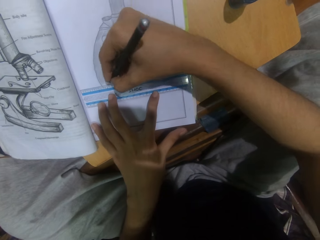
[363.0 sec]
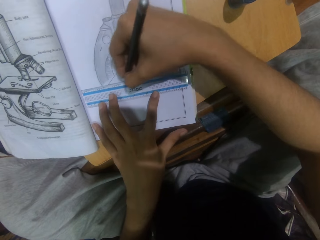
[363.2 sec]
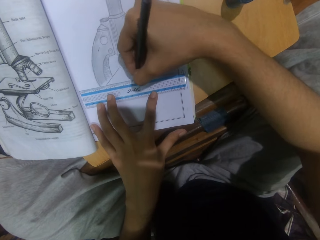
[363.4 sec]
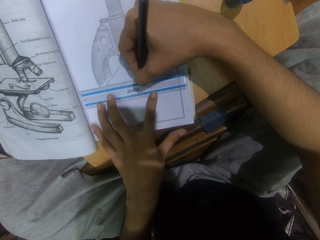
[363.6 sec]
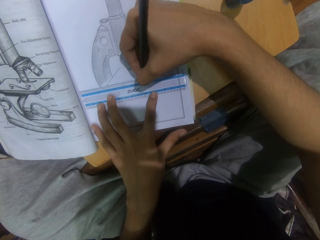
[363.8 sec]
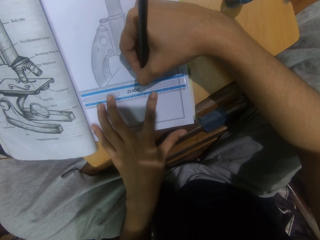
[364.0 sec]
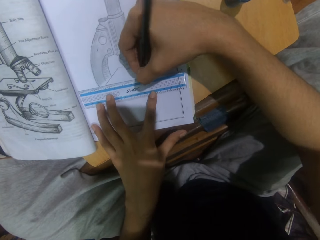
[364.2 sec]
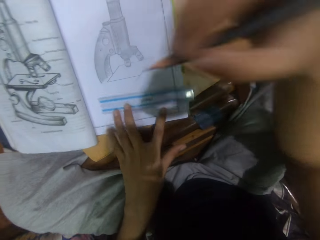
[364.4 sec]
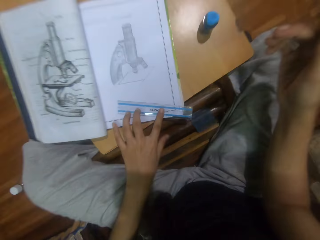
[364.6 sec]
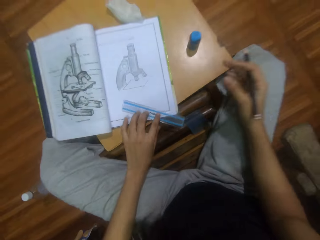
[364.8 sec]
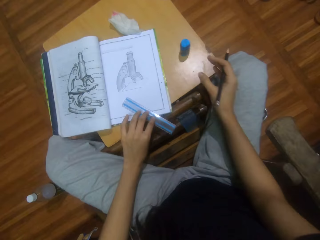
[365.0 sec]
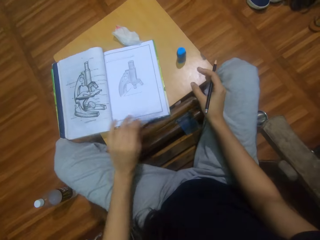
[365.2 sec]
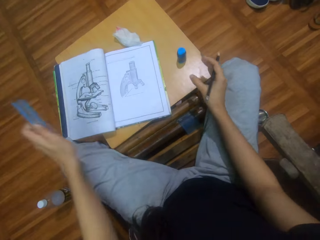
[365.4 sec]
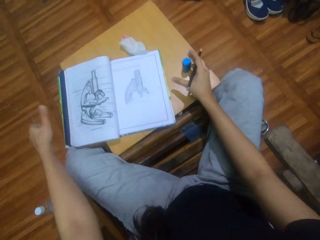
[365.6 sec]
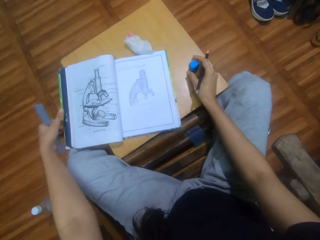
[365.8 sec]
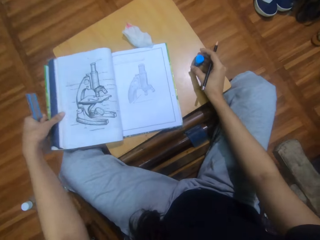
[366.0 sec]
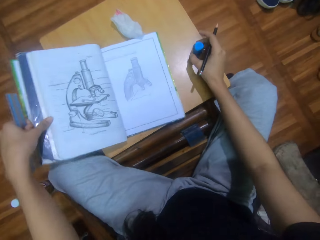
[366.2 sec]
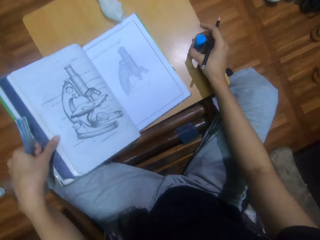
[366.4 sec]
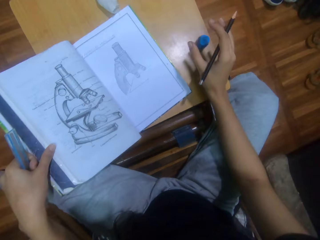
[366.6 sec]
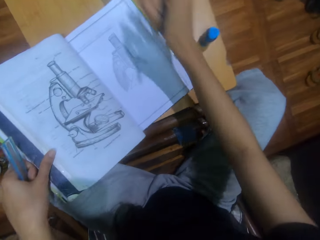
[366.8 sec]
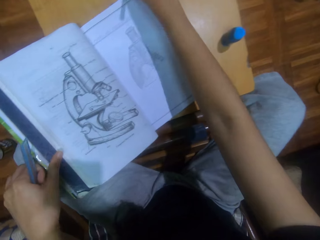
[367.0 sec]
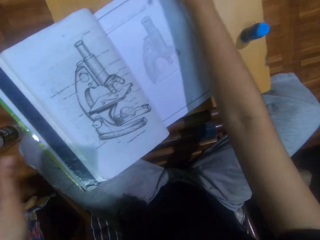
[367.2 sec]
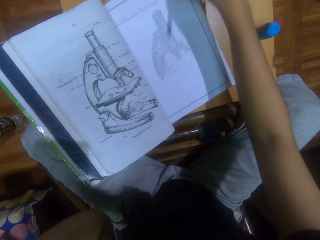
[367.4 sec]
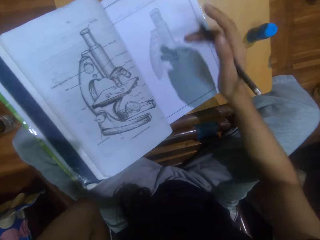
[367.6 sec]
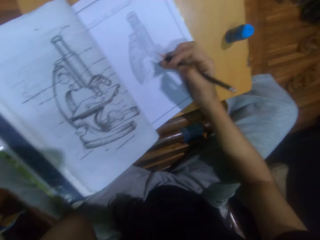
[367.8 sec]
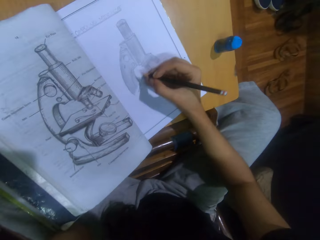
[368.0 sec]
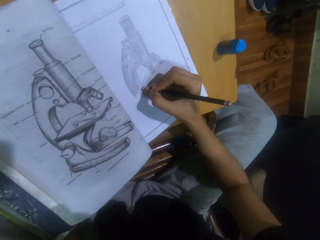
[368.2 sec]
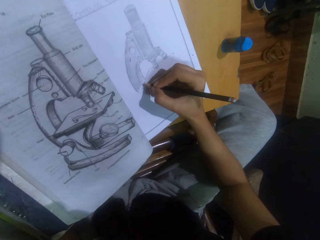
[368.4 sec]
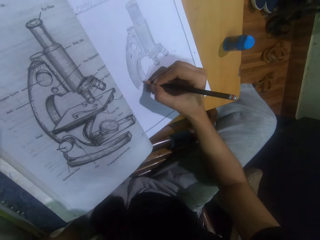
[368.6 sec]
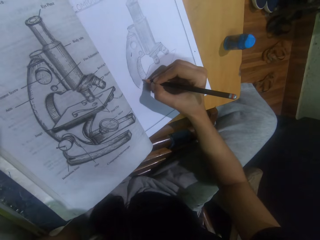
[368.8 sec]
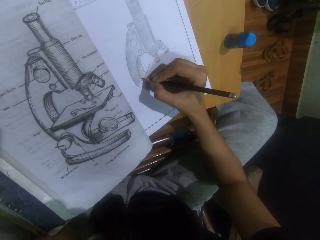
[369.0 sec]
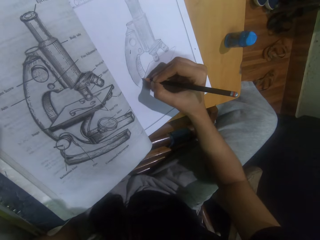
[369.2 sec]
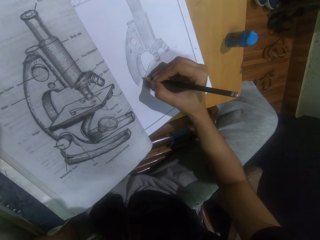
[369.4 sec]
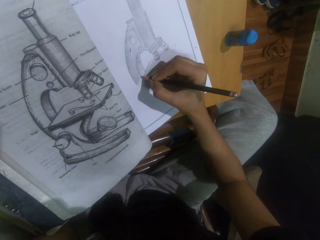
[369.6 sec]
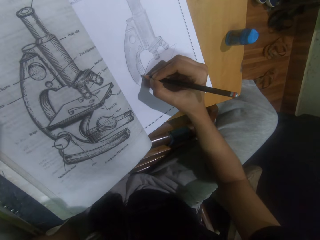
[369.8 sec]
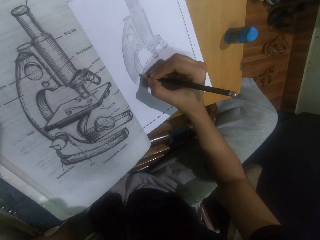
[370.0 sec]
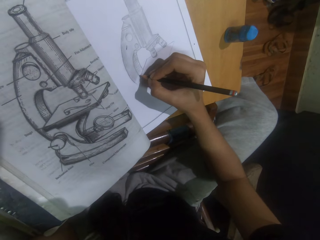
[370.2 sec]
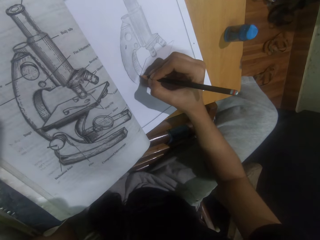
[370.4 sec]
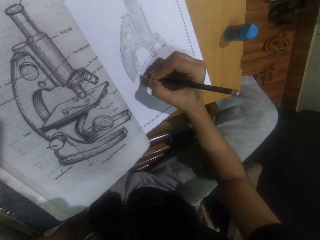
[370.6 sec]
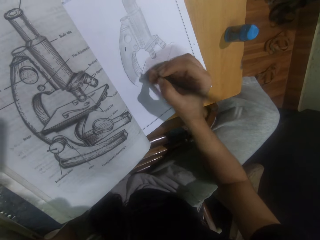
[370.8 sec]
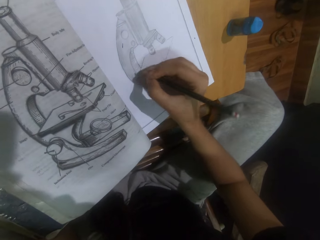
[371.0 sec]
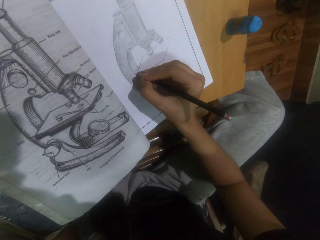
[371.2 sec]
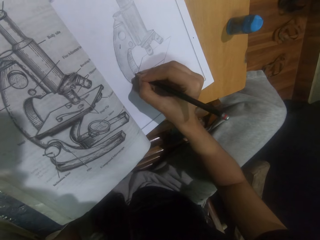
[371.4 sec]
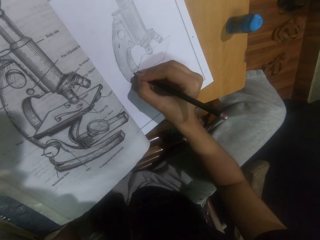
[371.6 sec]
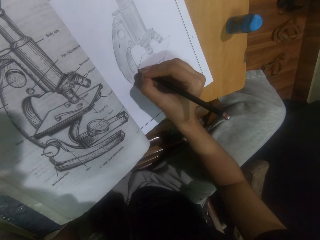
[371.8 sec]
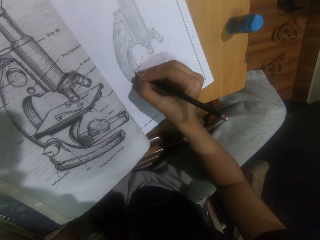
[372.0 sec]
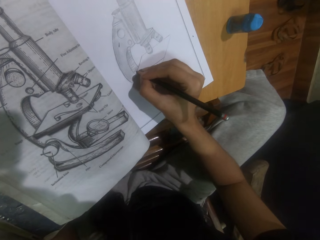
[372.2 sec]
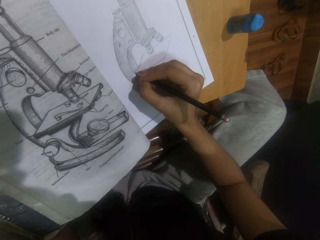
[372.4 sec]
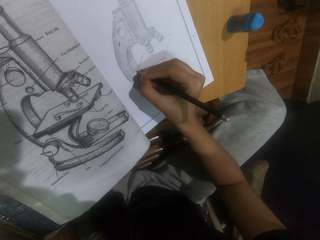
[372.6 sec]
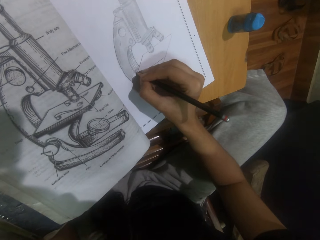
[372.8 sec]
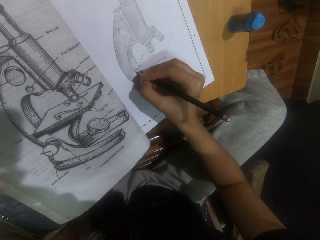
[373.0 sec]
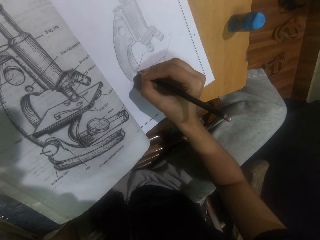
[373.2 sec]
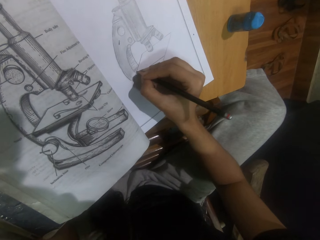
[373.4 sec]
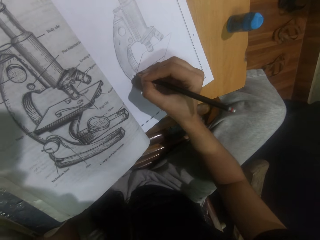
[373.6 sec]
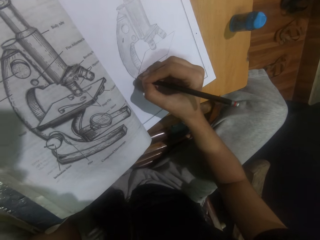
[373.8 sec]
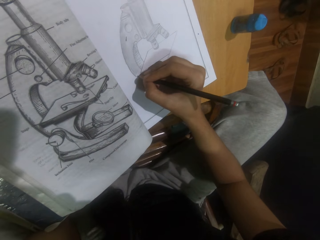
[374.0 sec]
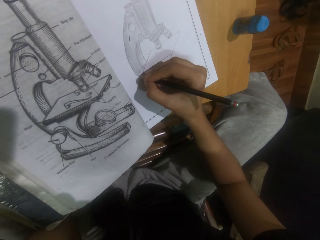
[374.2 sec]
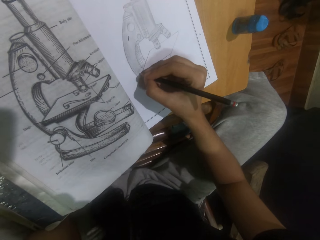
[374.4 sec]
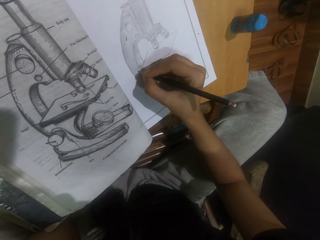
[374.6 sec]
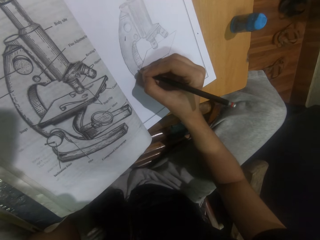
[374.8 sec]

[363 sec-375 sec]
The camera wearer draws with a pencil. They pull a ruler. They move a hand. They hold the ruler. They pick the ruler on the drawing book with the left hand. They move a hand. They adjust a rubber on the table stool with the left hand. They adjust the drawing book on the table stool with the left hand. They hold the book. They turn the book. They stretch a hand. They move a hand away from the book. They place a hand on the book. They draw on the drawing book with the pencil.

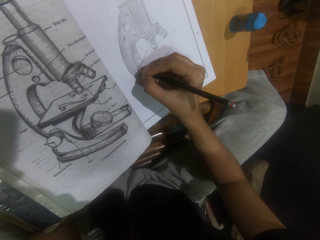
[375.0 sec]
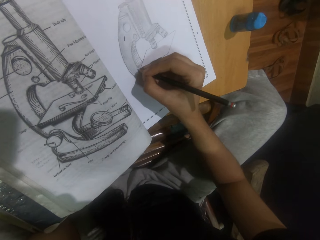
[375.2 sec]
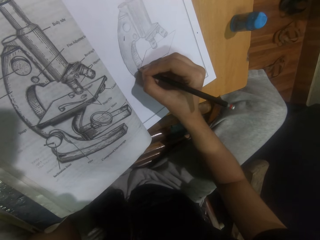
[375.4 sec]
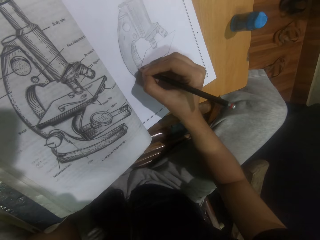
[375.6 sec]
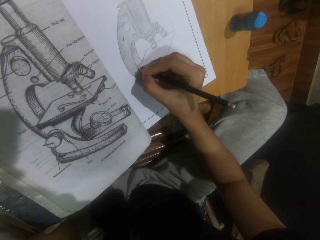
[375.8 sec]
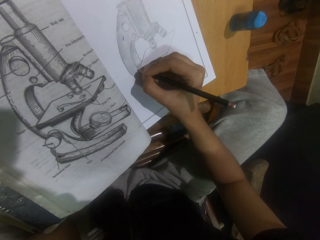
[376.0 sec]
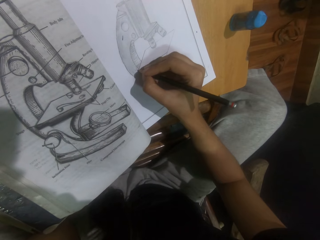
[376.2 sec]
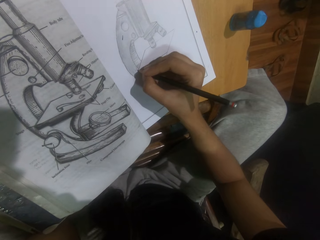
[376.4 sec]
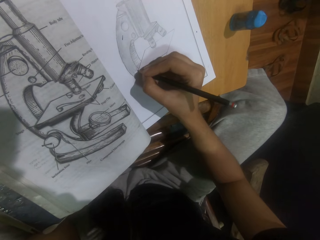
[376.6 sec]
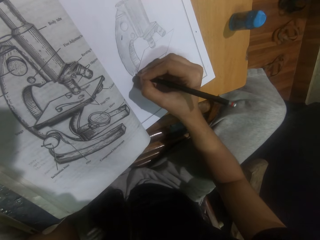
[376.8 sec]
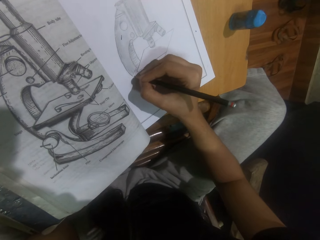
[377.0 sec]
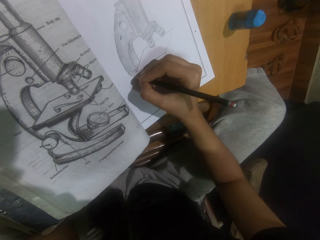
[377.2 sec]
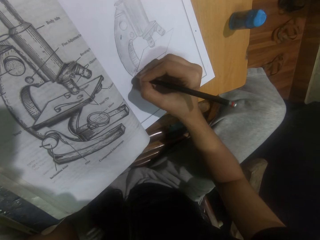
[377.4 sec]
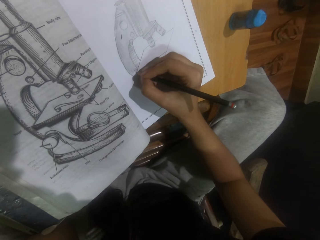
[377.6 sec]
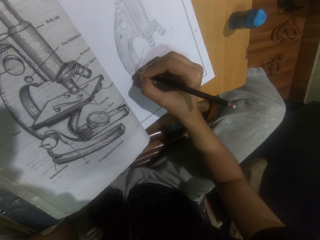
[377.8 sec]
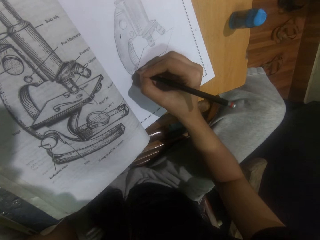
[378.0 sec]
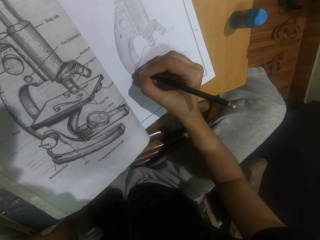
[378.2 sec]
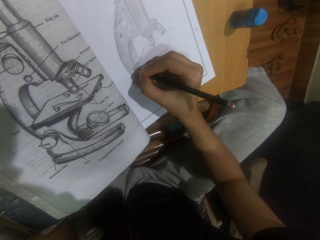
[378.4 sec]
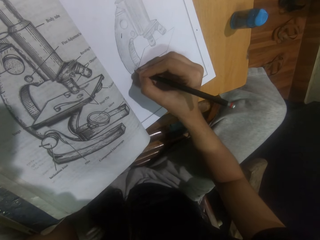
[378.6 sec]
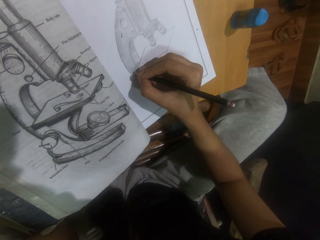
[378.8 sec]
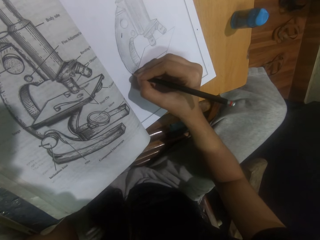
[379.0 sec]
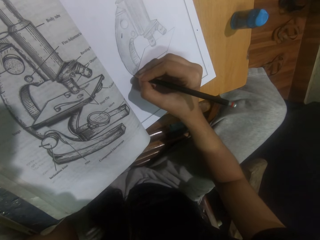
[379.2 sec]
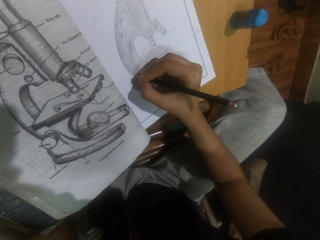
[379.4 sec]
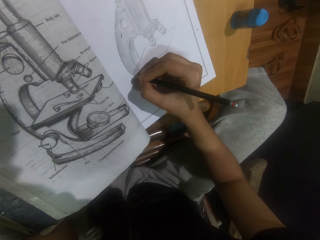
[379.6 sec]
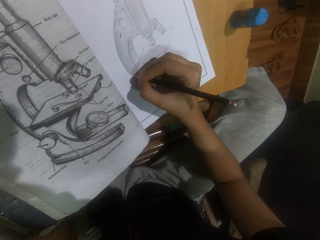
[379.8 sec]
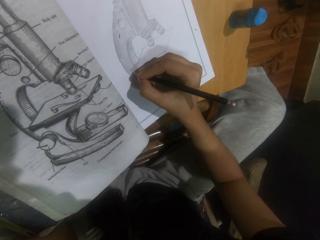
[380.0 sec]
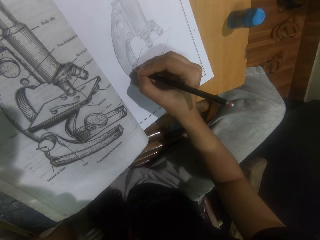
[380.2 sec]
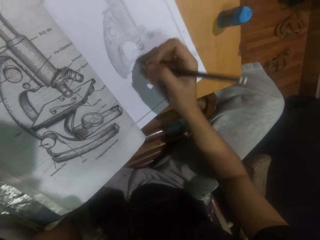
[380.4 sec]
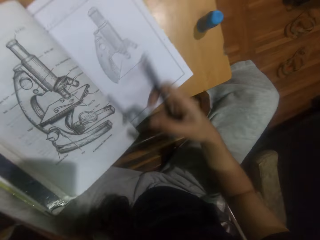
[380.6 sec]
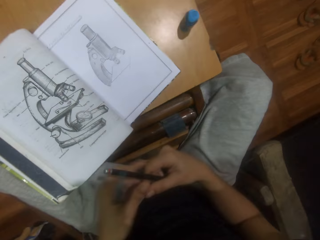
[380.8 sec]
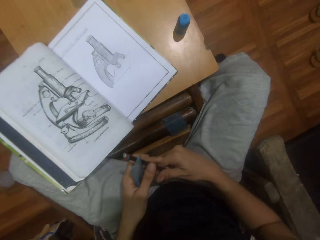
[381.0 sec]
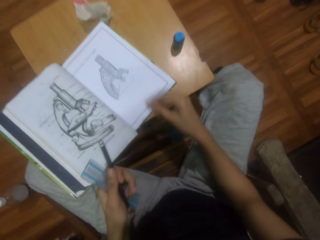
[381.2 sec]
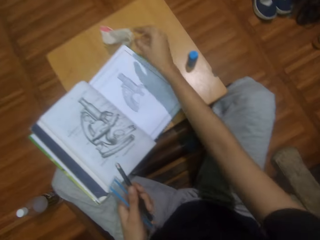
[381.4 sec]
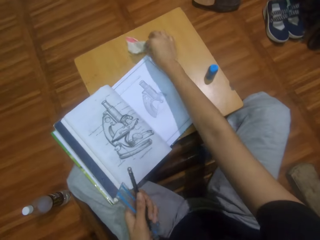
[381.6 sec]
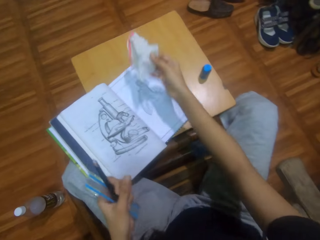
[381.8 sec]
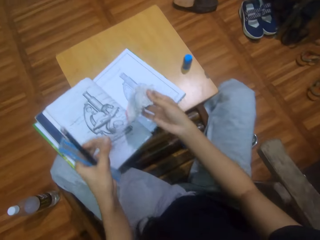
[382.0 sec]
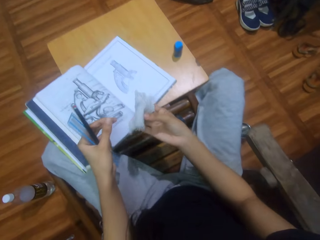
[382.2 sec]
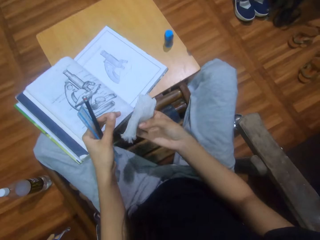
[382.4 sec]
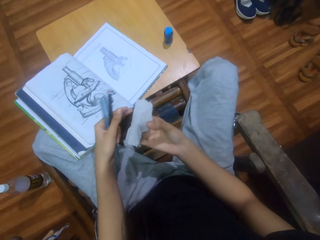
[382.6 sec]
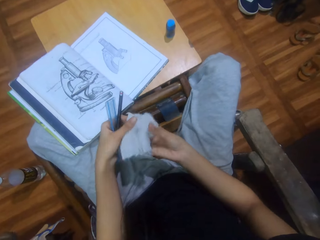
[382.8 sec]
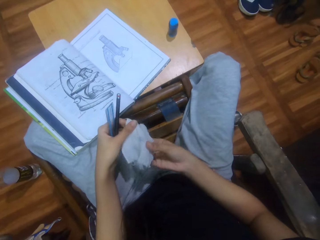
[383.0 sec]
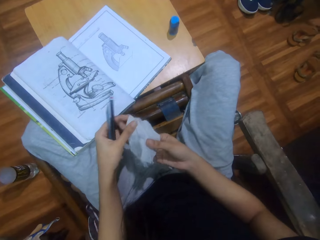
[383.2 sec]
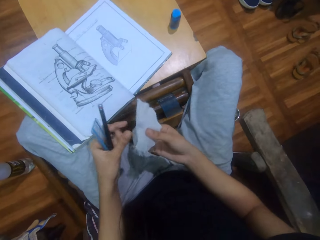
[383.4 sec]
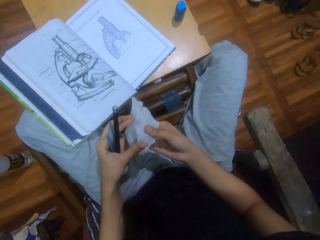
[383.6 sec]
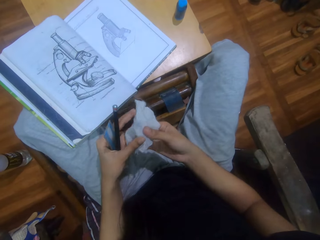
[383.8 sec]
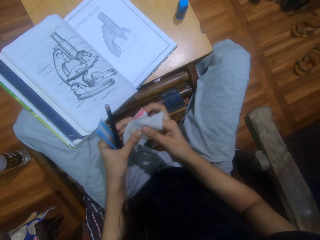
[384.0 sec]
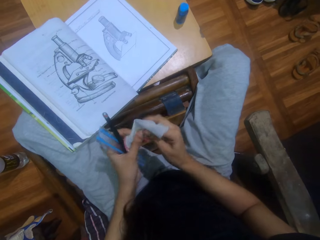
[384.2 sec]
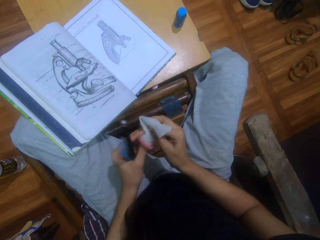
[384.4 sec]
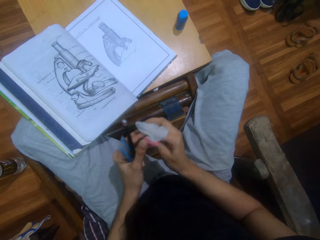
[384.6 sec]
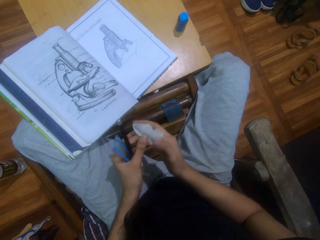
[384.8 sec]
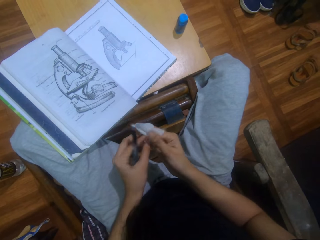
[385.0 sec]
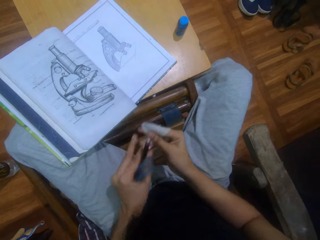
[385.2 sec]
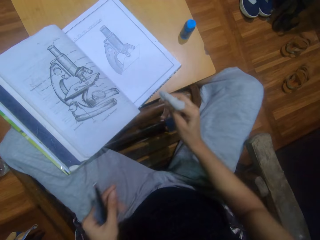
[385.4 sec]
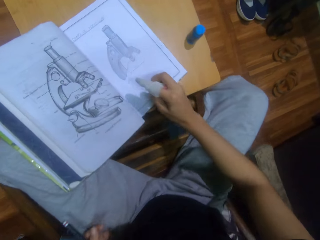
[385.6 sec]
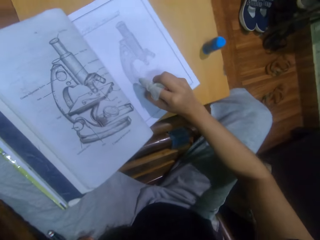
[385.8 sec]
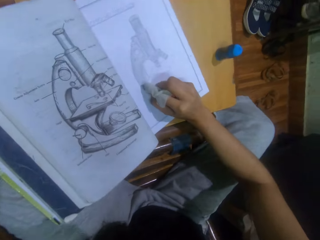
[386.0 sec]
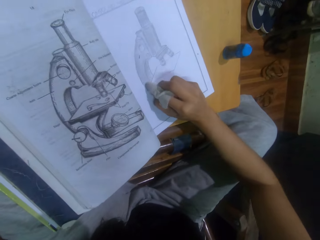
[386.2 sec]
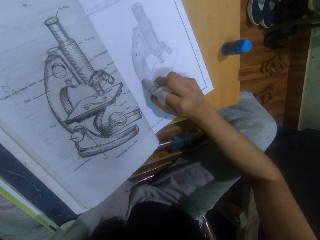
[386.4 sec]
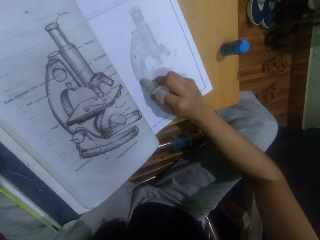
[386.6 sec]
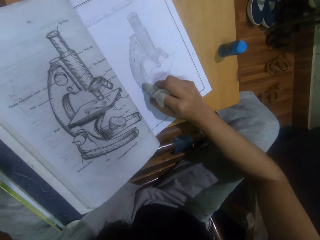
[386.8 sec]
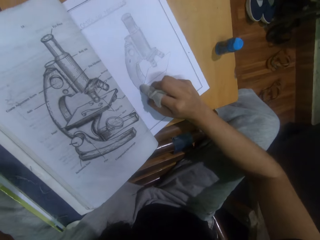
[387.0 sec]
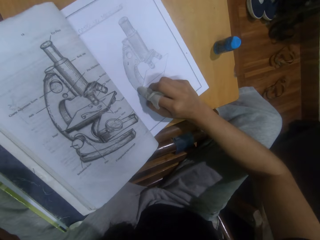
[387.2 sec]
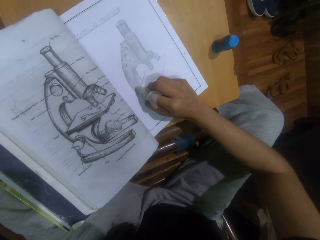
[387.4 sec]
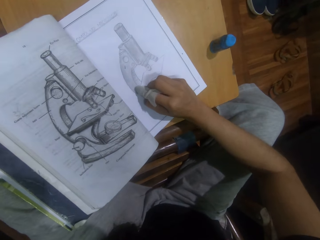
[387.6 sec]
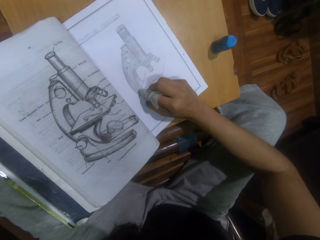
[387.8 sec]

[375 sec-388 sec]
The camera wearer moves a hand from a book. He exchanges a drawing pencil to his left hand. He picks the pencil from the right with his left hand. He stretches a hand. He picks a piece of cloth or tissue paper on the stool table with his right hand. He holds the tissue paper. He looks at the tissue paper. He folds the piece of cloth to his right hand. He wraps his index finger with the tissue paper. He places a hand on the book. He rubs the drawing sketch of a microscope on the drawing book with the tissue paper.
